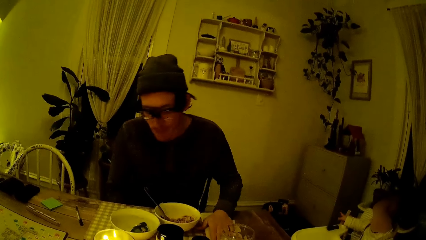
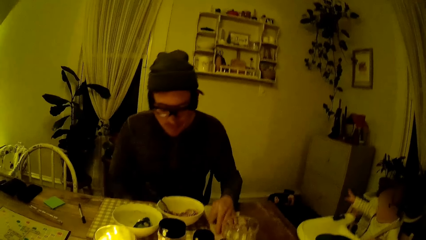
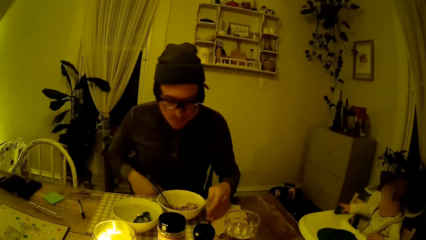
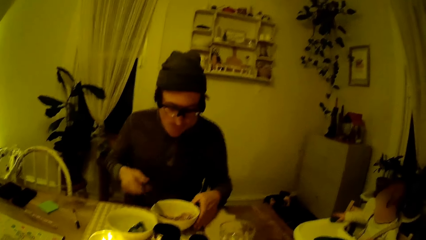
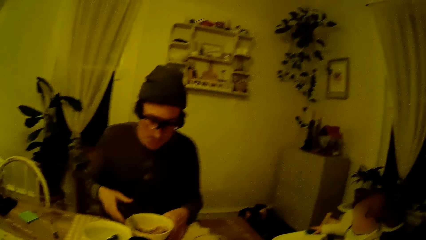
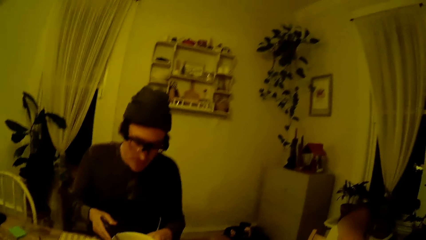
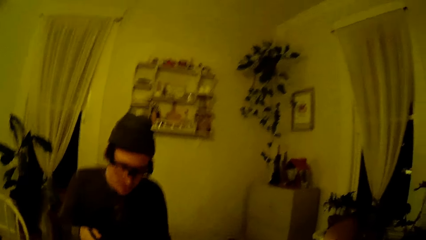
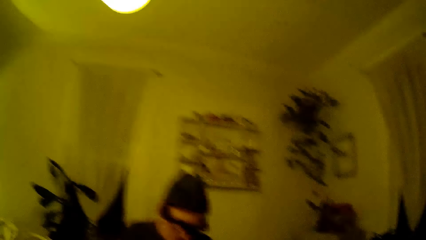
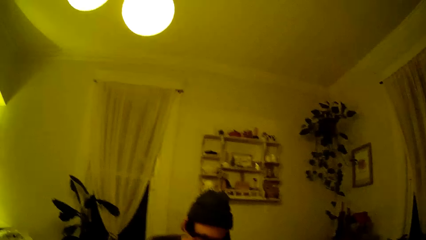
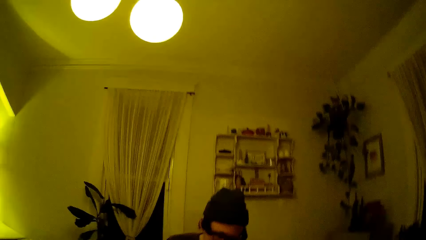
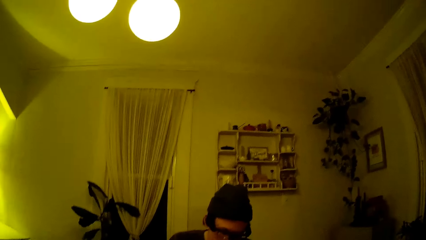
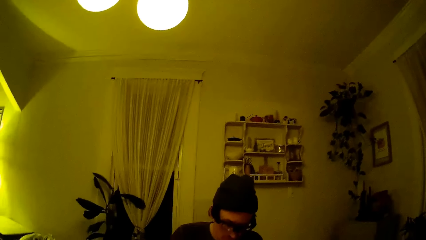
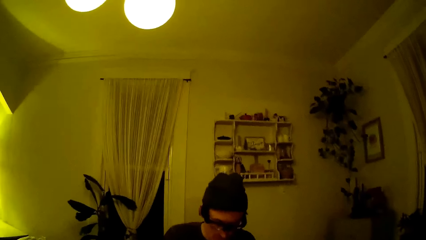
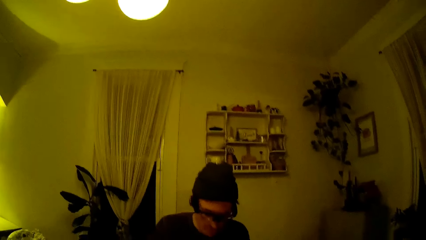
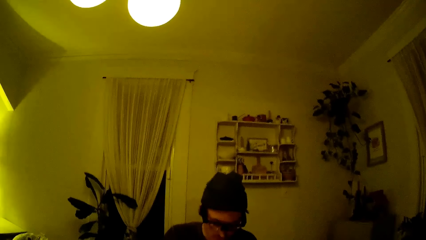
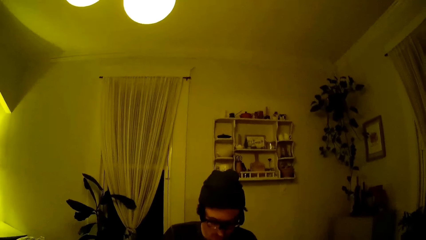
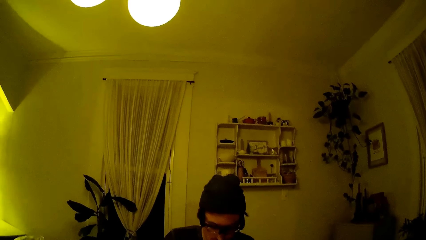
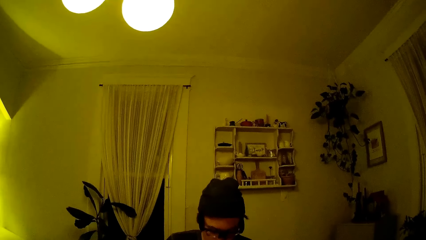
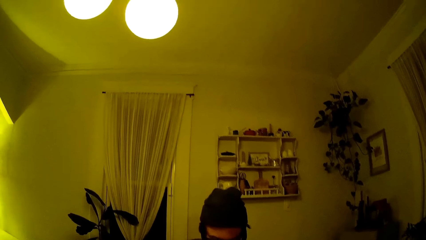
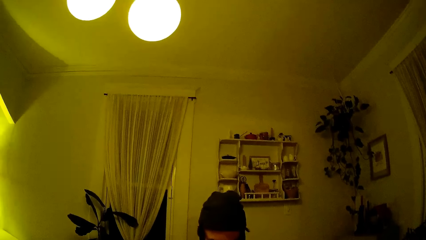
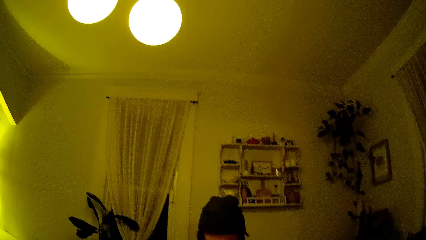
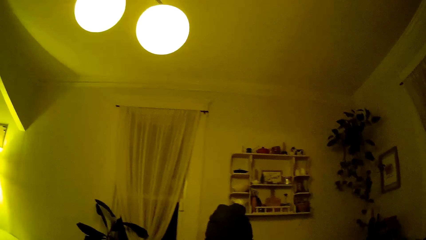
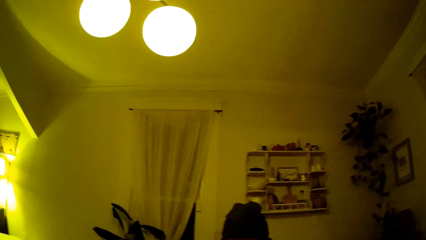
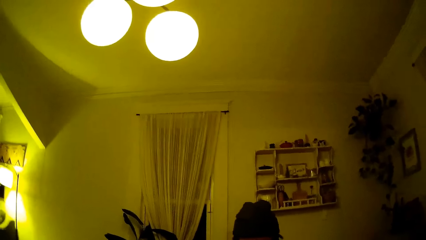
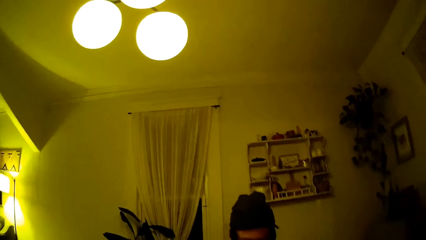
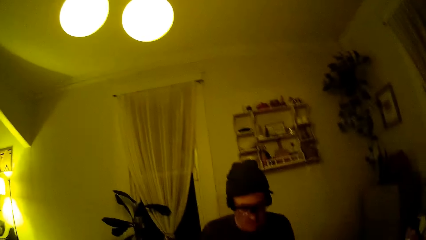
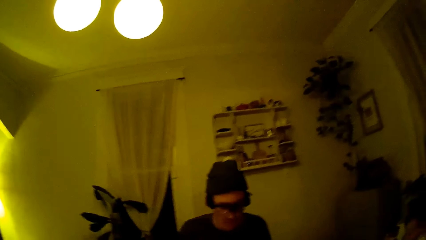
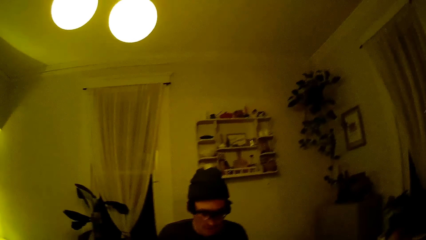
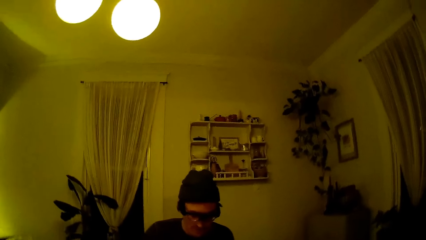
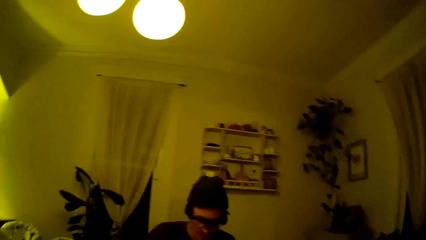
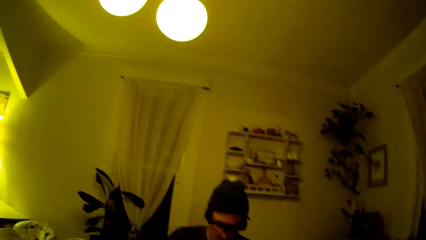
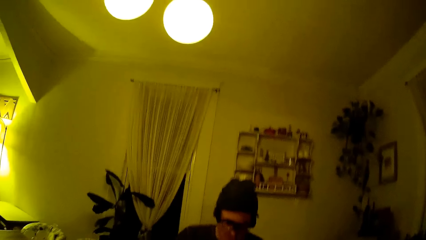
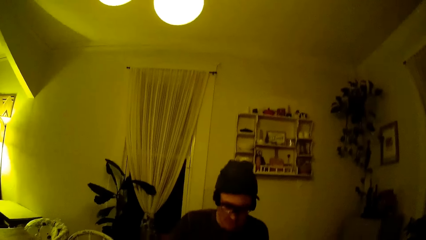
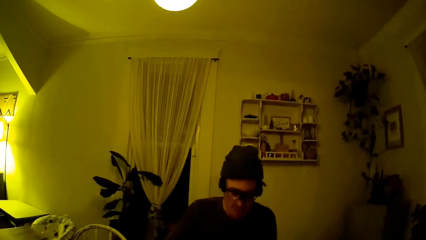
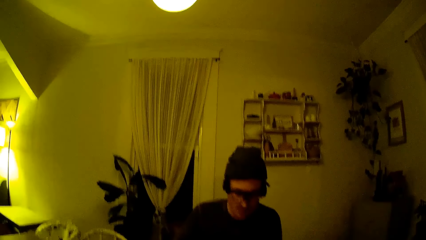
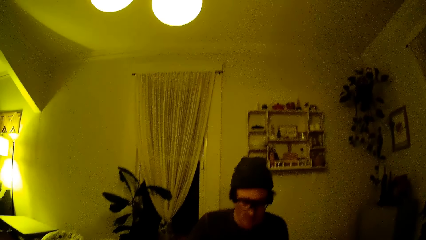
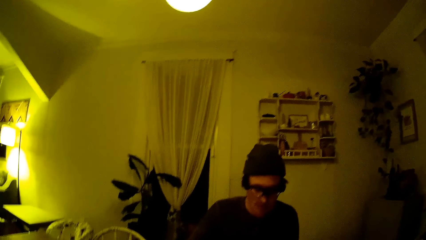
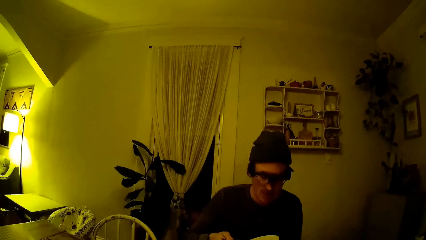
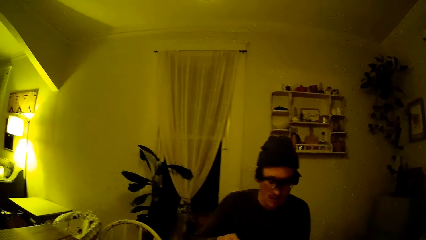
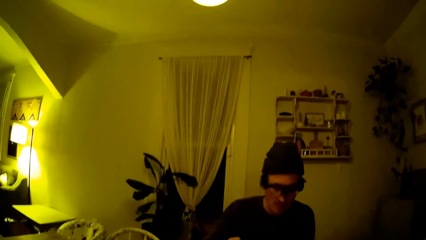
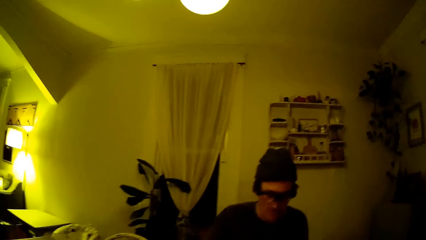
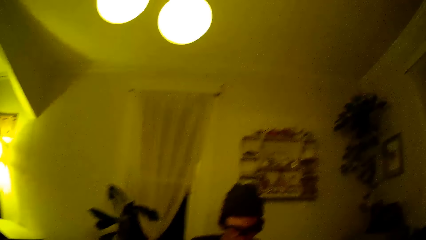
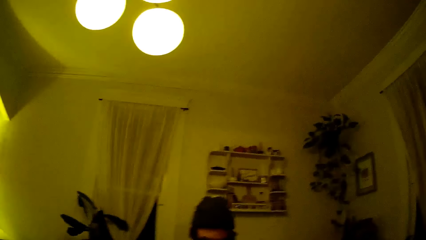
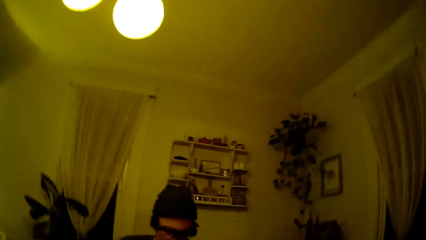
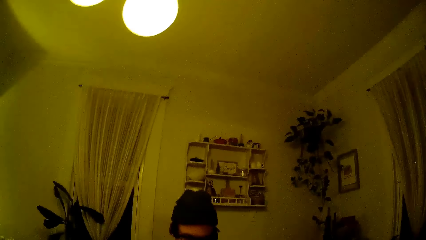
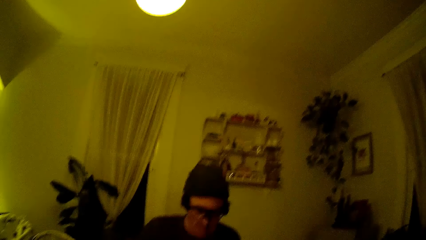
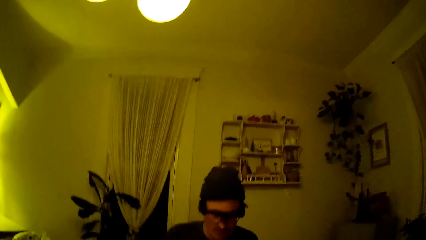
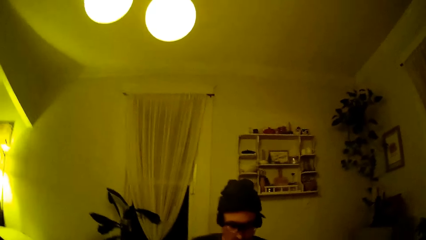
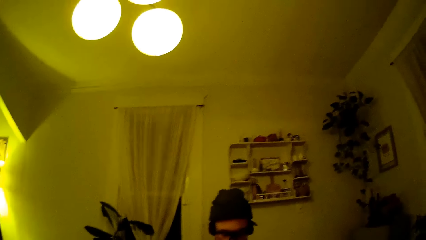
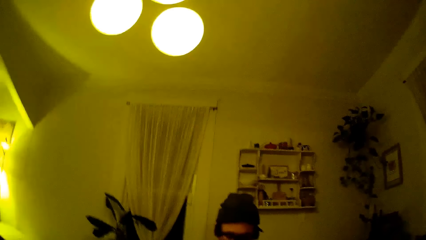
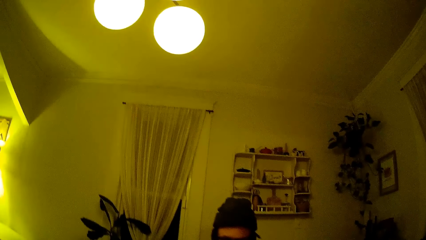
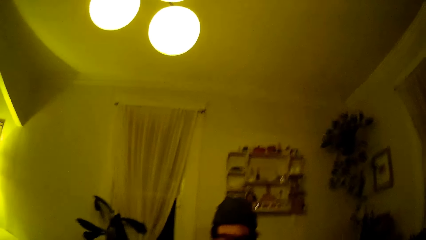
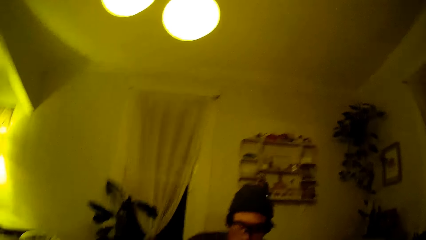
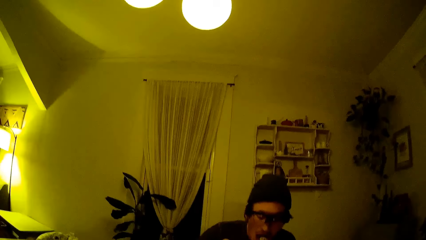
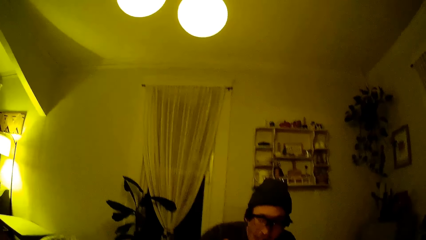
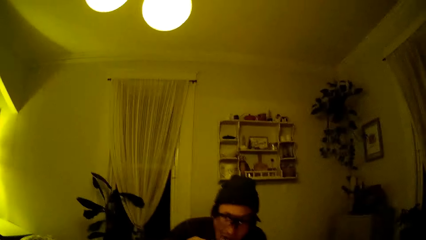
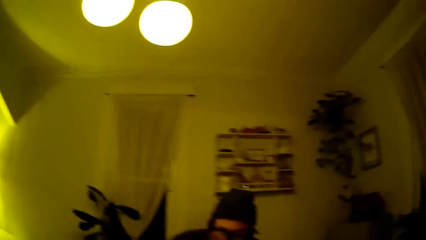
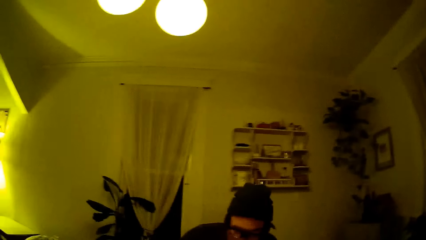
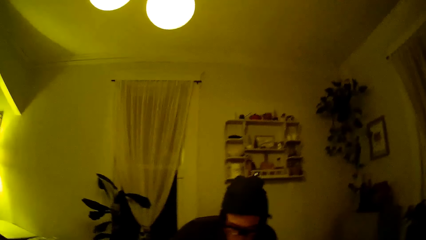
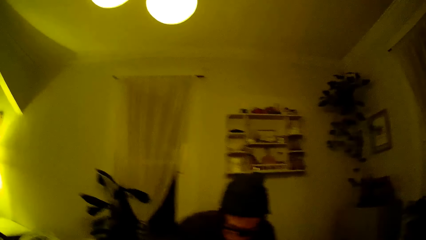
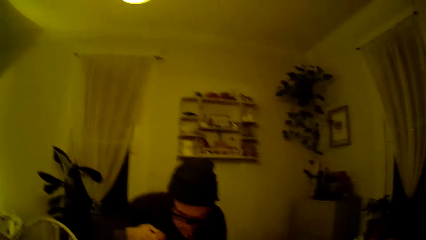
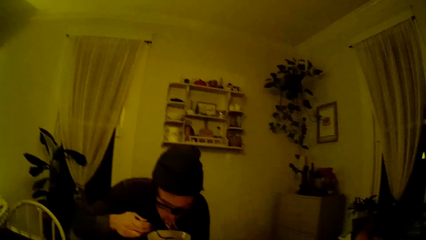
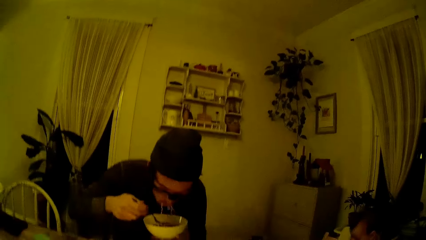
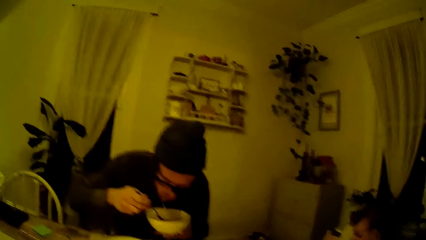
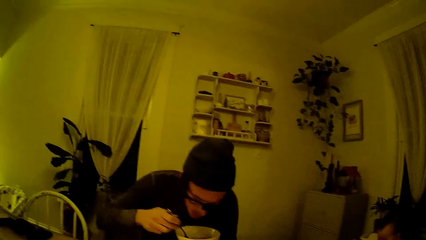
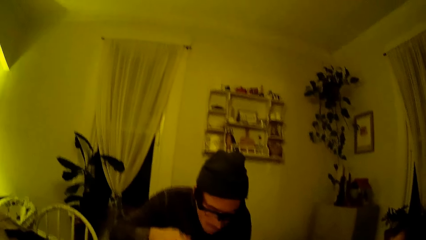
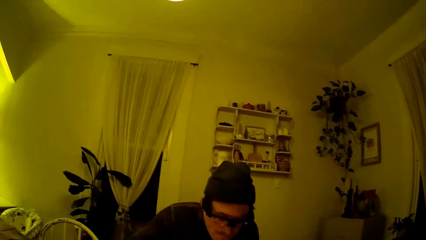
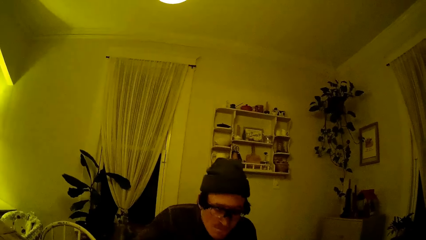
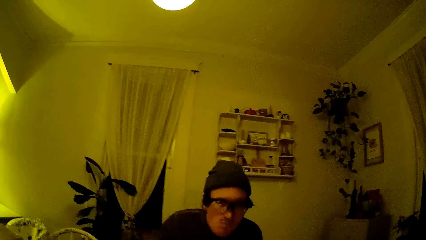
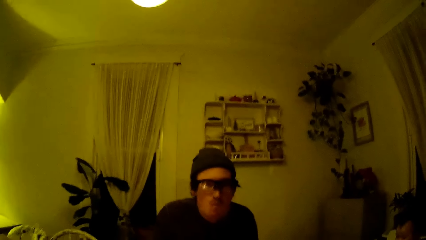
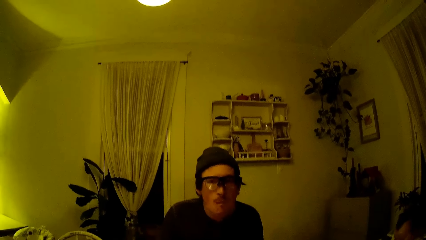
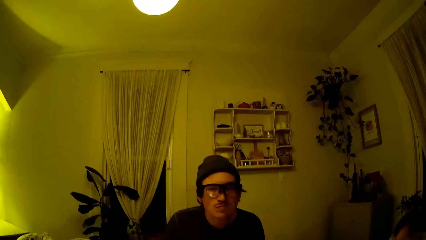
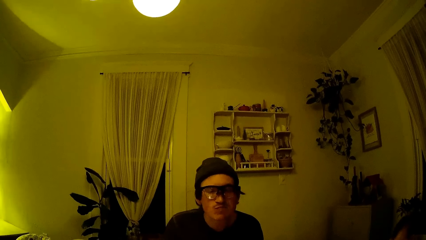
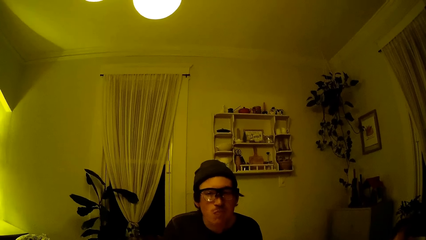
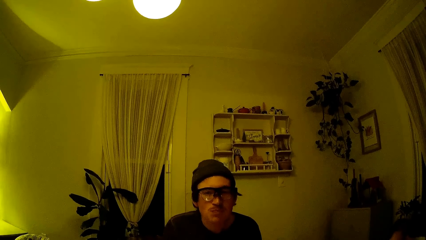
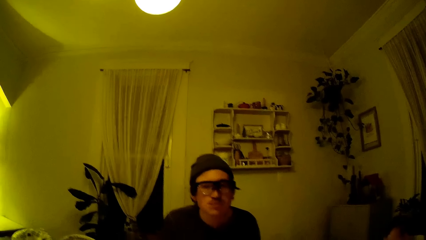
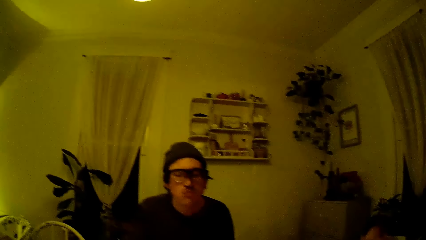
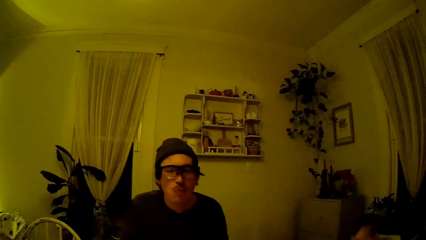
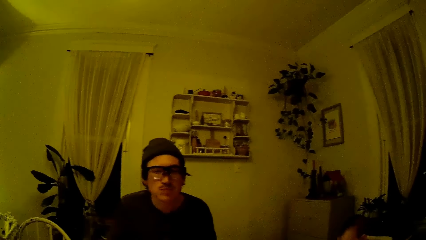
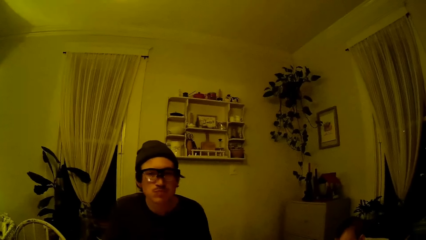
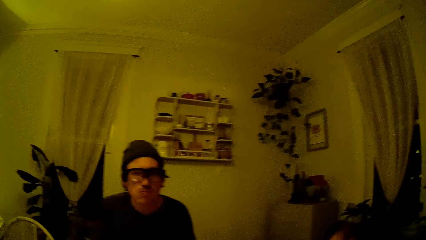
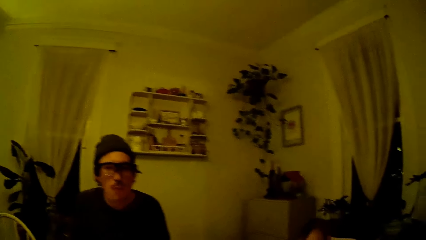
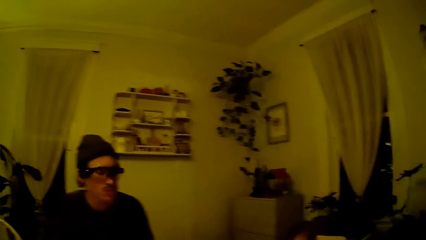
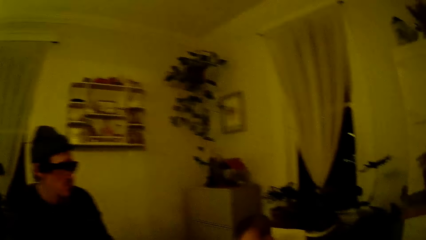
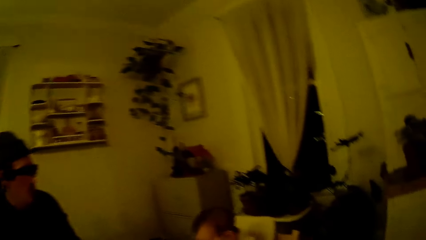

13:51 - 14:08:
A man holds the bowl of spaghetti with his left hand and picks up the fork in the bowl of spaghetti with his right hand. The camera wearer converses with the man. The man eats spaghetti with the fork in his right hand. The baby cries.
